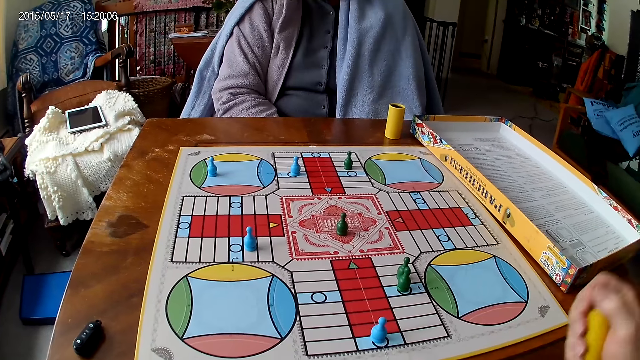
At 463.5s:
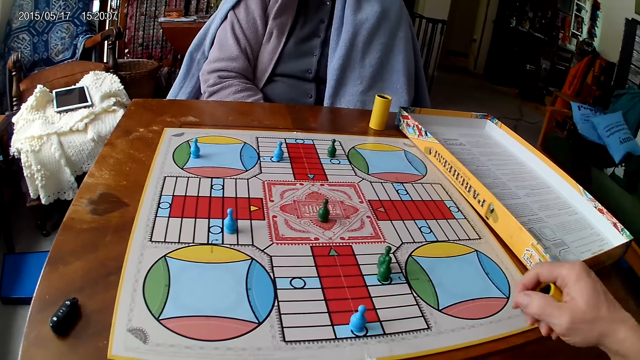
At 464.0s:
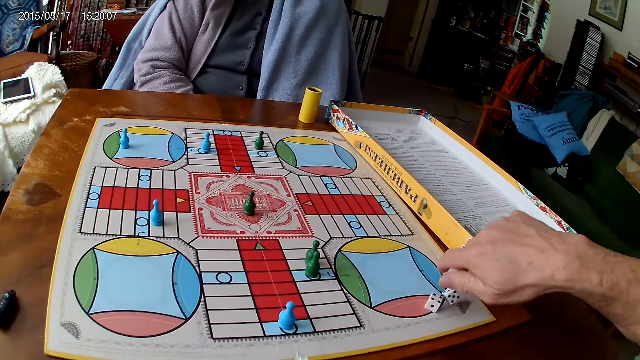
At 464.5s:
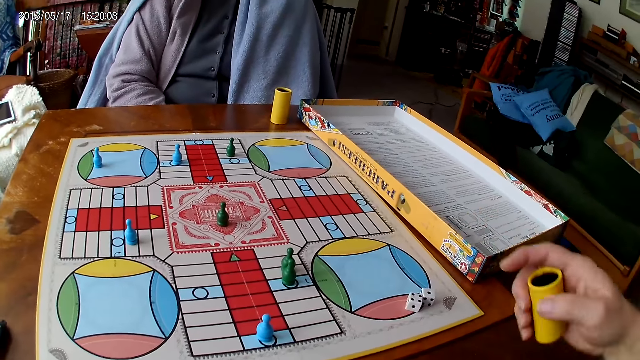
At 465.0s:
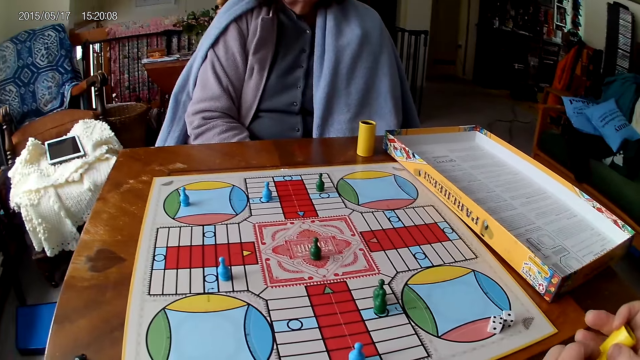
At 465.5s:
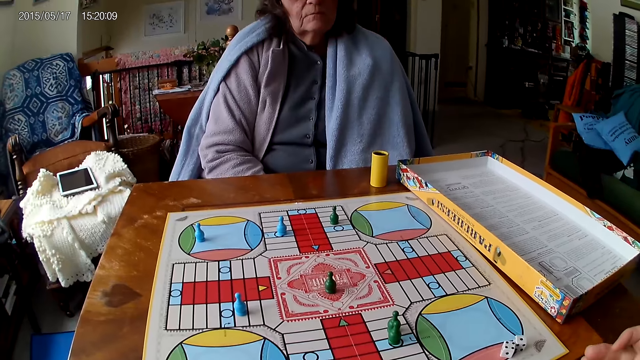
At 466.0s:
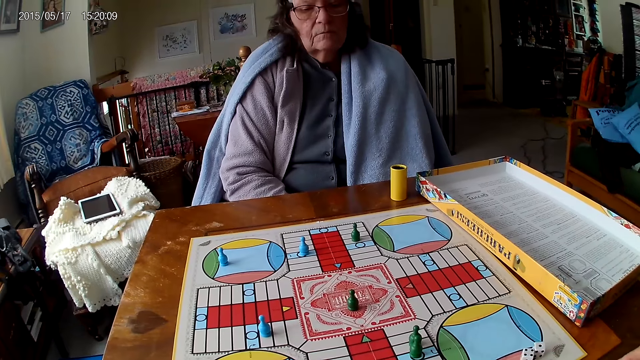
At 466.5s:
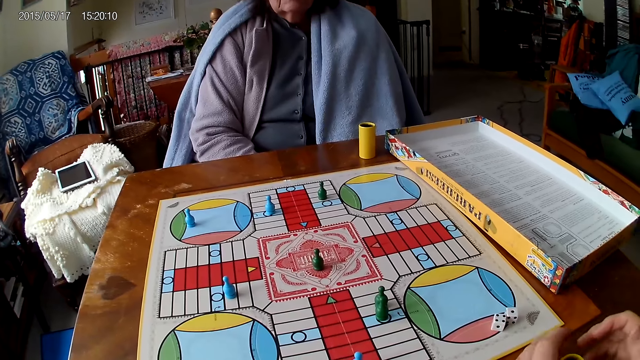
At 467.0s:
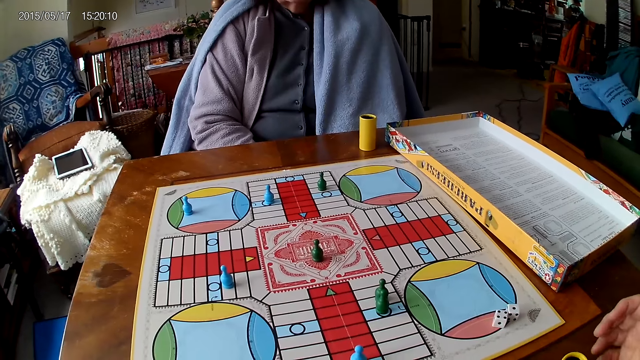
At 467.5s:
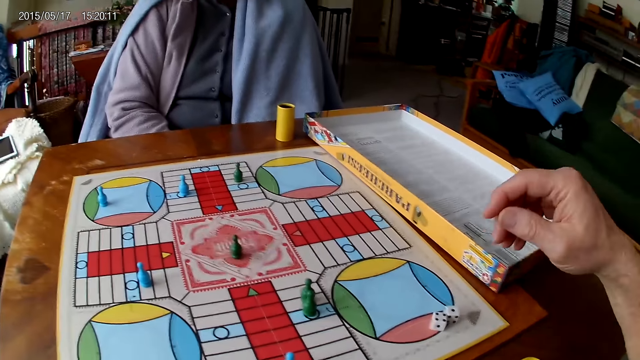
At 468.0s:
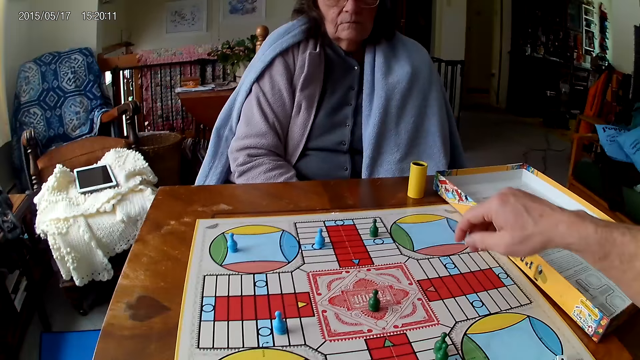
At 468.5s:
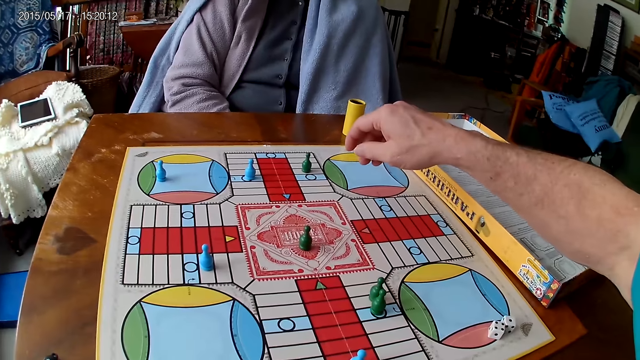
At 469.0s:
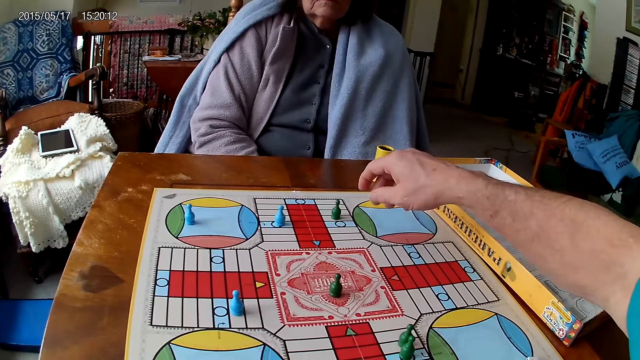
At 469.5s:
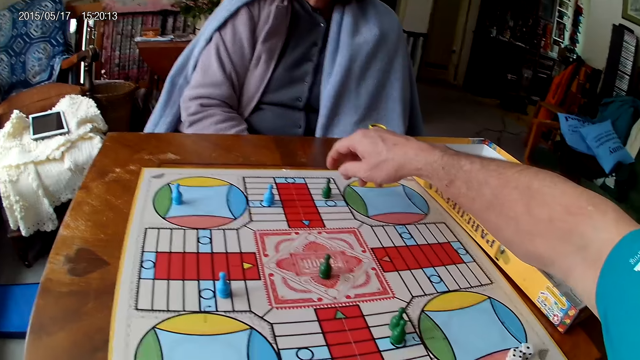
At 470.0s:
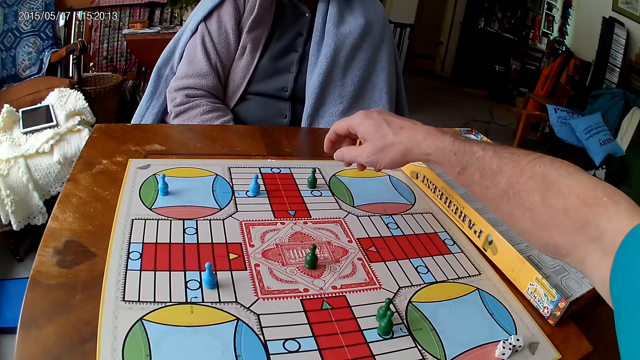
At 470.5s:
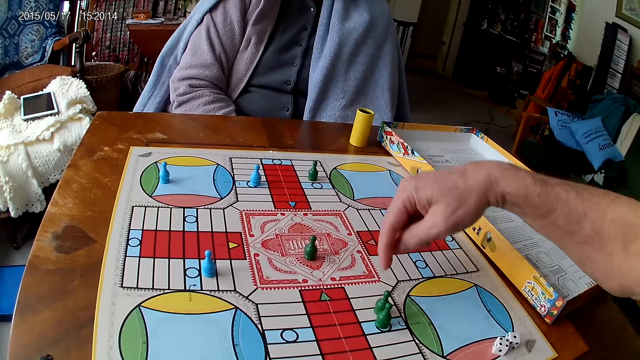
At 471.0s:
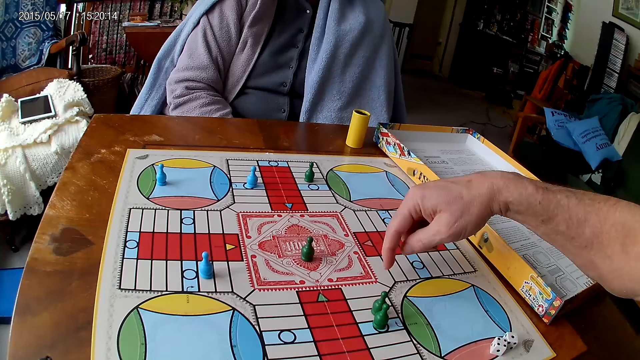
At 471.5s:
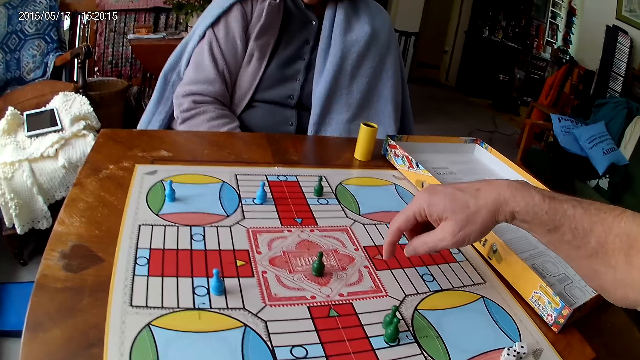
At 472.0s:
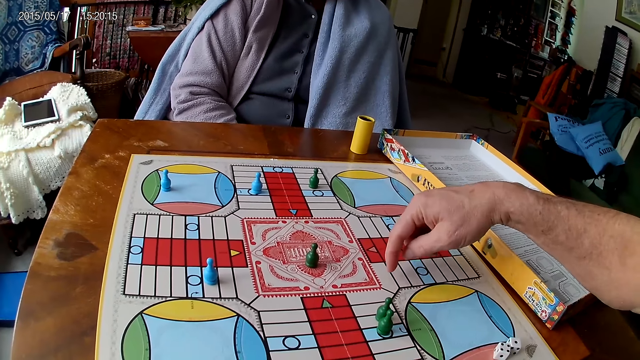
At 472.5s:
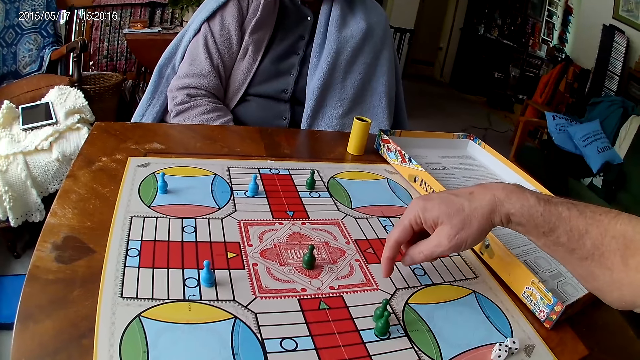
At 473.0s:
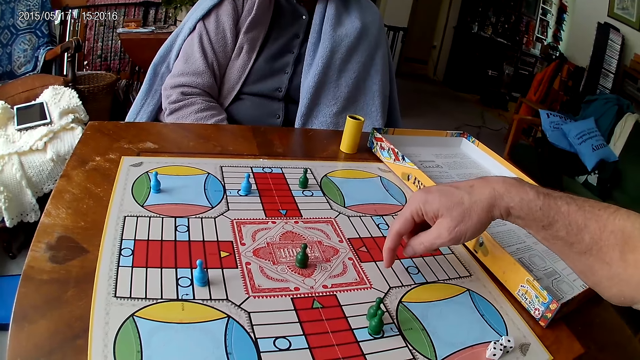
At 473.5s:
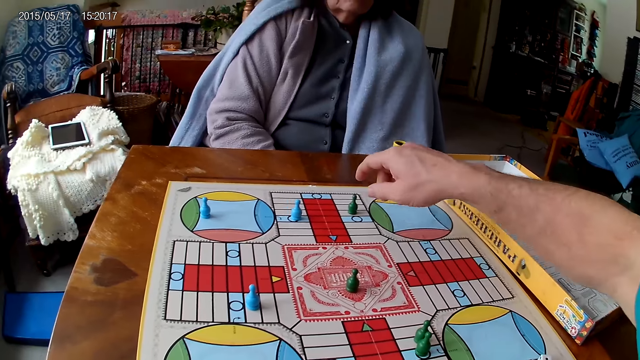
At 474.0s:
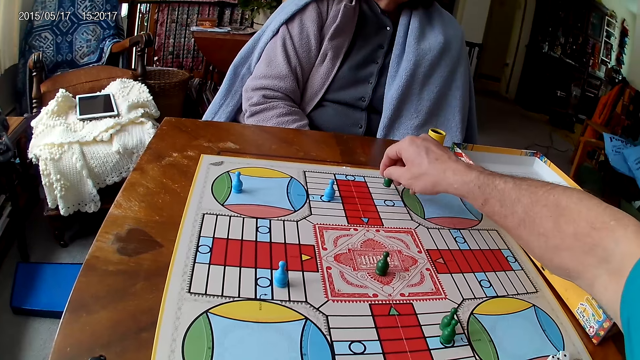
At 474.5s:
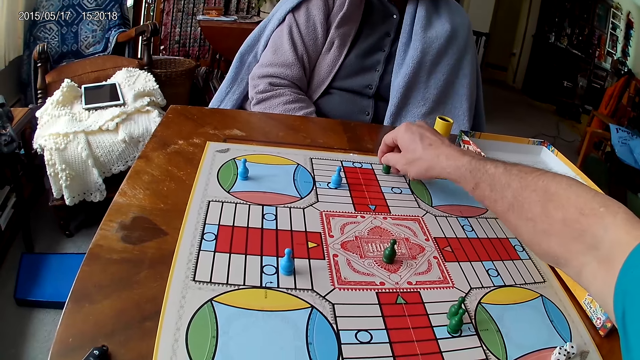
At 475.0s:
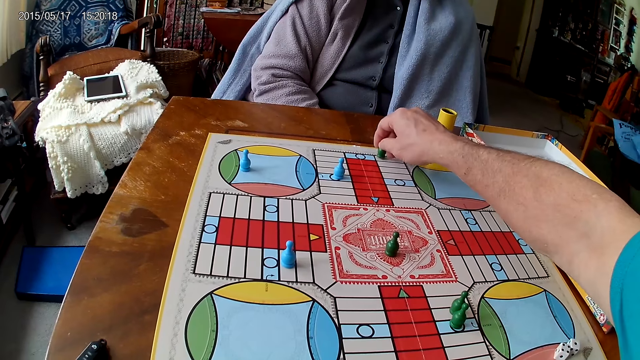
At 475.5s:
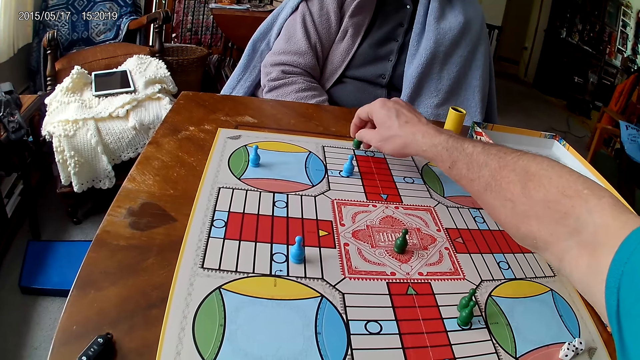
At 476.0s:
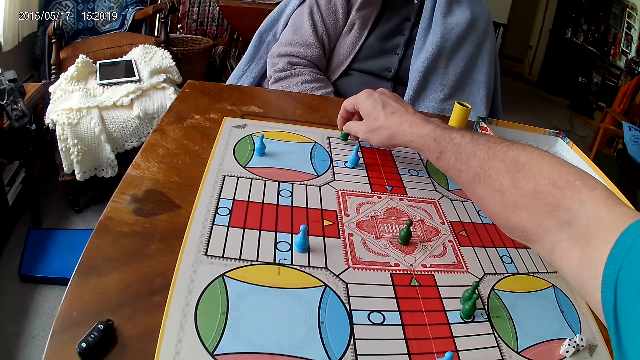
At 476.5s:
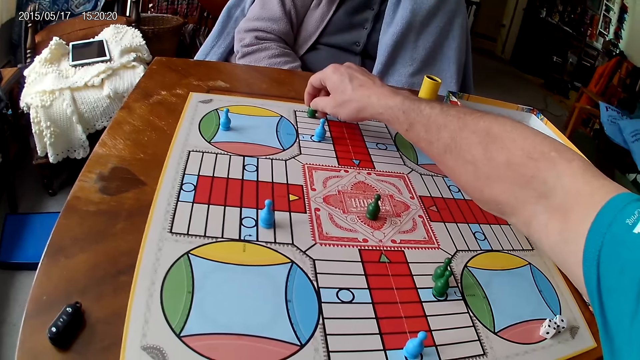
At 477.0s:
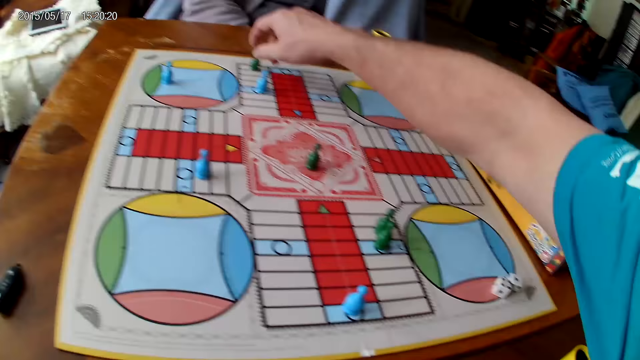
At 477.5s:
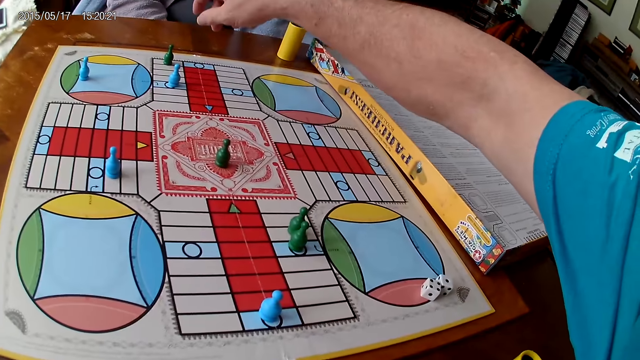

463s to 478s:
The camera wearer drops the dice in his container on the table. He passes his container from his right hand to his left hand. He counts boxes on the Ludo board with his right hand. He picks the dice. A woman moves a piece on the Ludo board with her right hand. The camera wearer moves the dice.

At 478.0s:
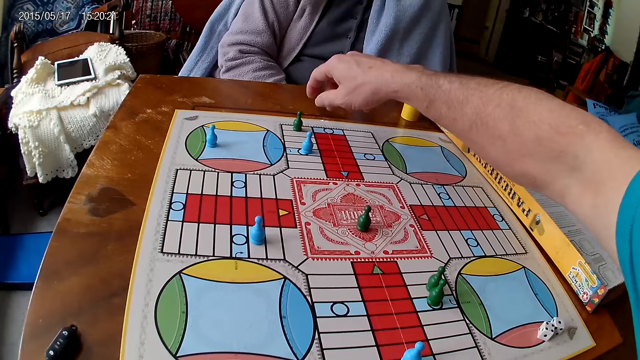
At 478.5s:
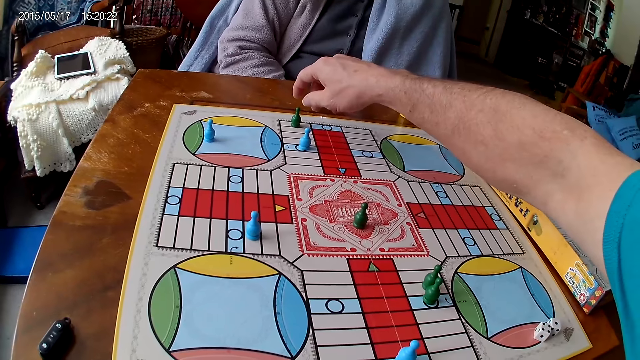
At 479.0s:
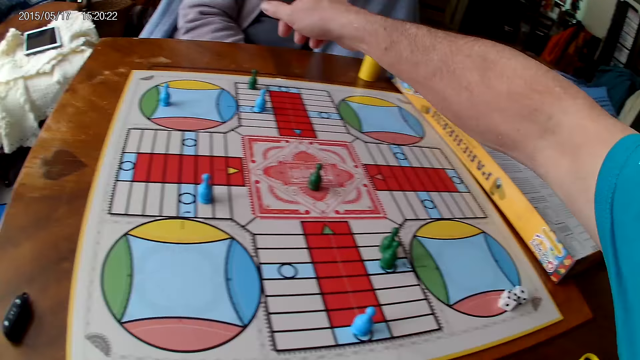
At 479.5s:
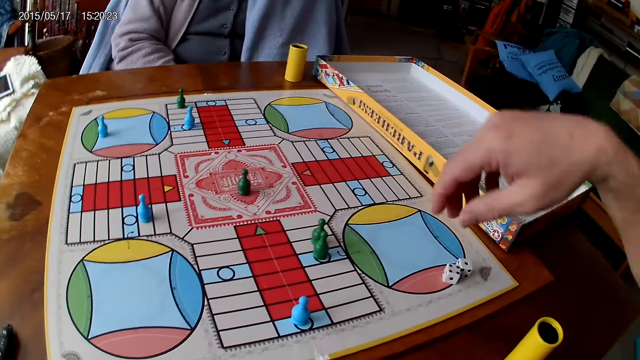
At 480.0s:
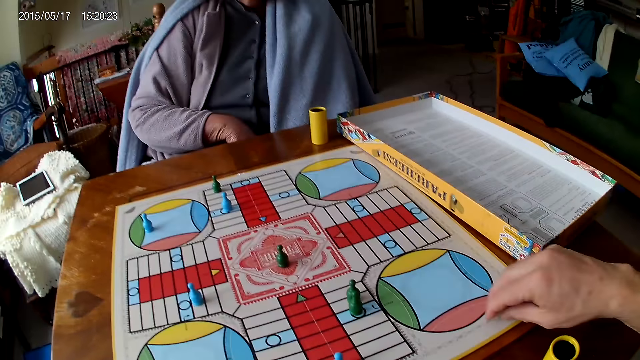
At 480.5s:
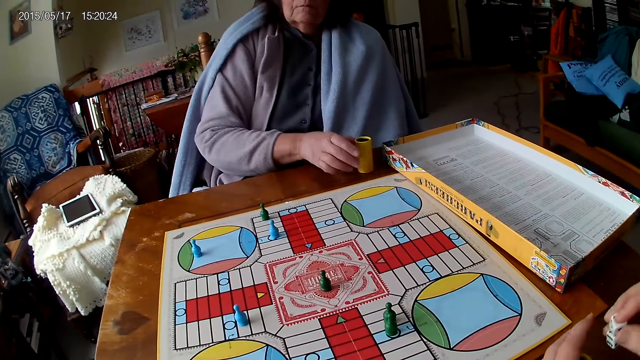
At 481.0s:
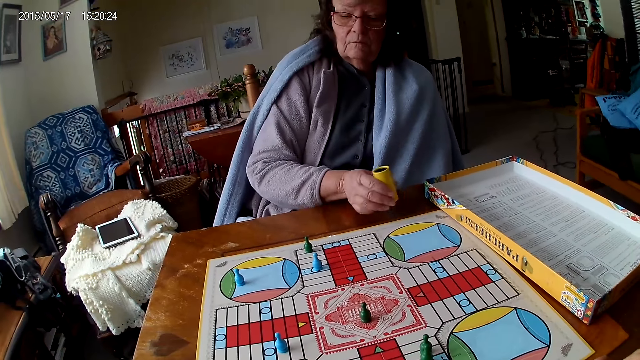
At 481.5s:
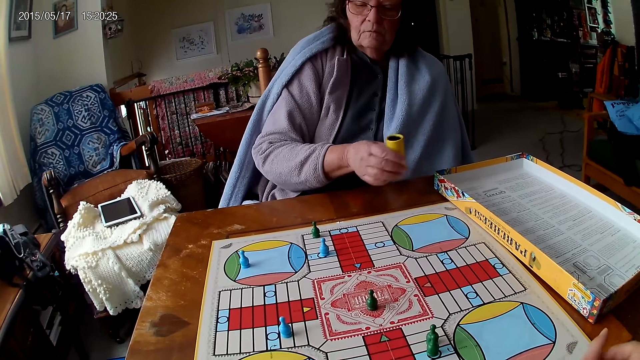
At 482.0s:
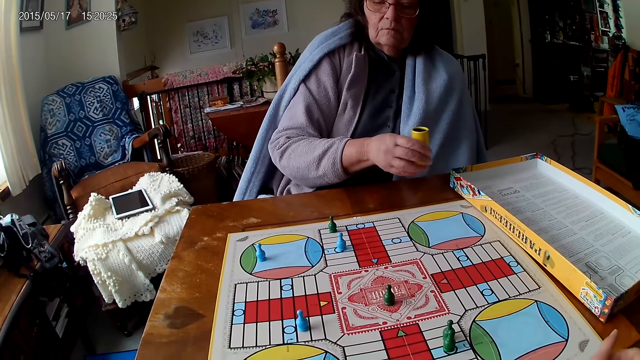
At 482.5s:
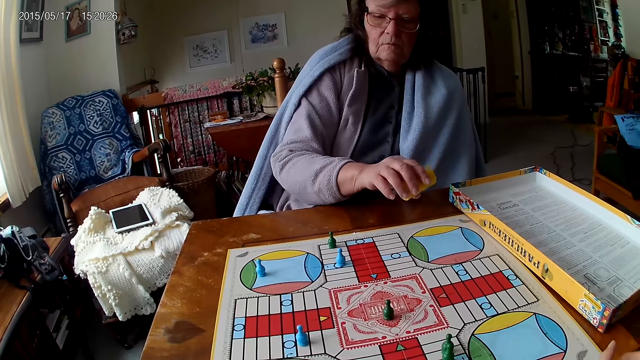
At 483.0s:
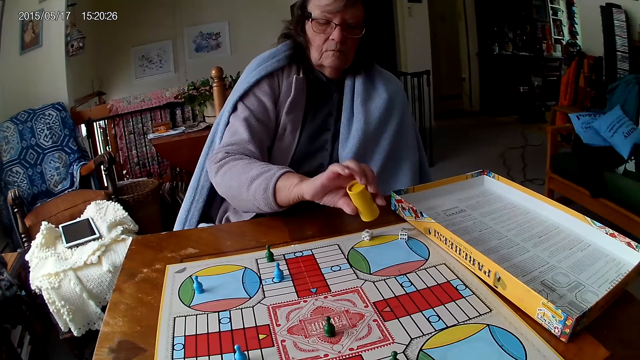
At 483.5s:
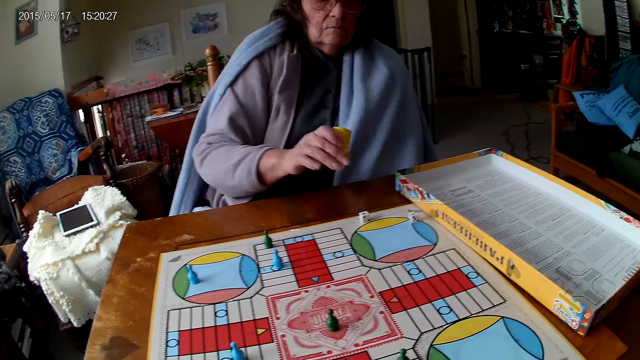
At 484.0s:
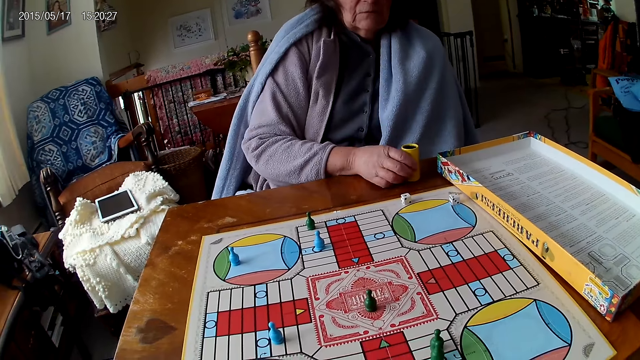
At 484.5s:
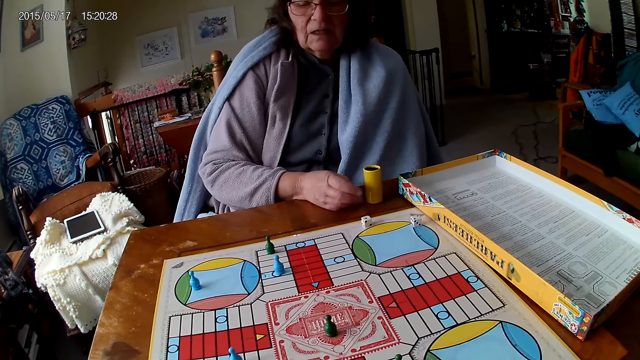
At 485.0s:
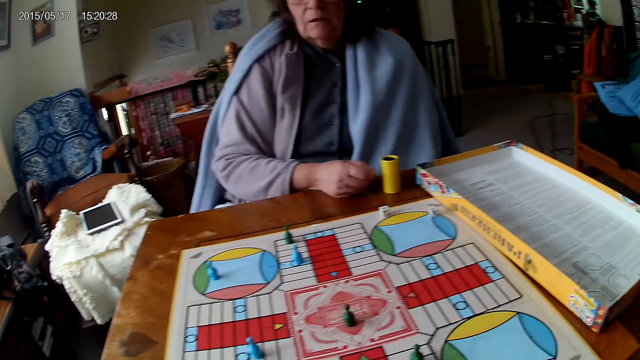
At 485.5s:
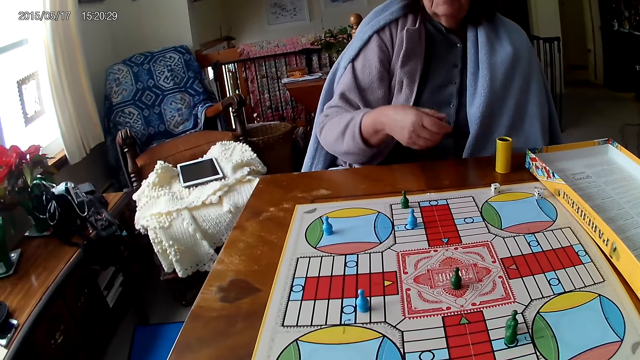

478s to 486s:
The camera wearer picks his dice from the Ludo board with his right hand. A woman picks the dice cup. The camera wearer shakes his container with his right hand. The woman spins the dice cup. The woman drops the dice in her container on the Ludo board. She drops the dice cup. She drops the dice into her container.
